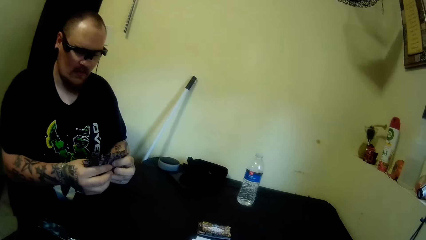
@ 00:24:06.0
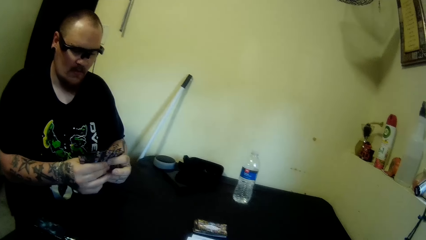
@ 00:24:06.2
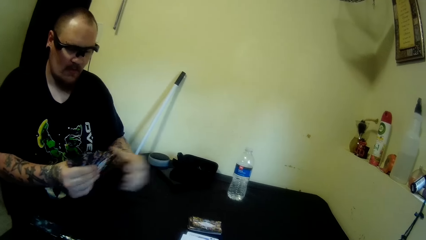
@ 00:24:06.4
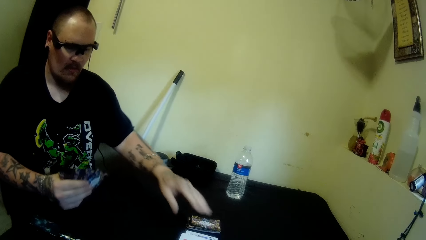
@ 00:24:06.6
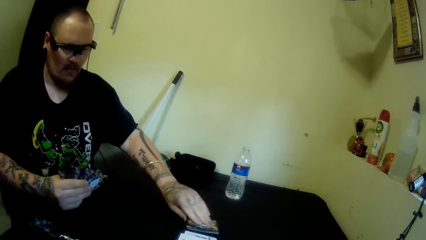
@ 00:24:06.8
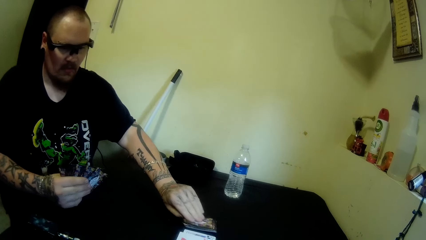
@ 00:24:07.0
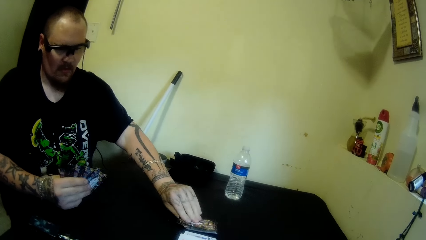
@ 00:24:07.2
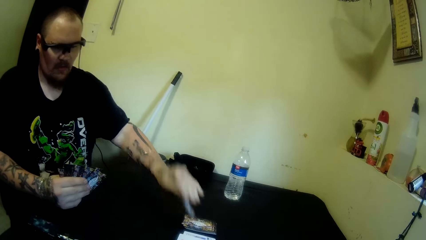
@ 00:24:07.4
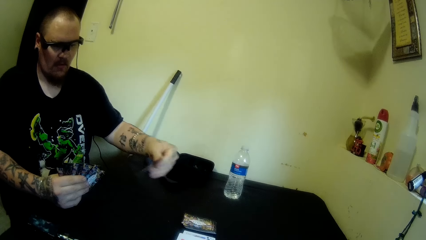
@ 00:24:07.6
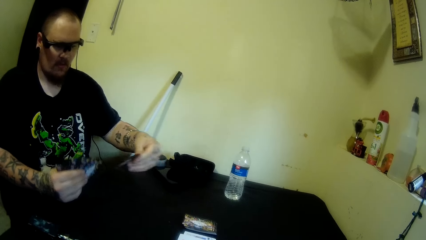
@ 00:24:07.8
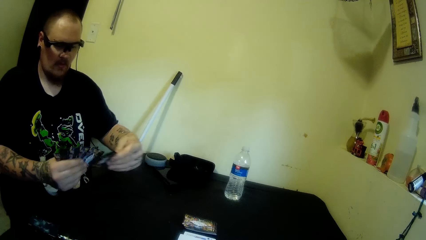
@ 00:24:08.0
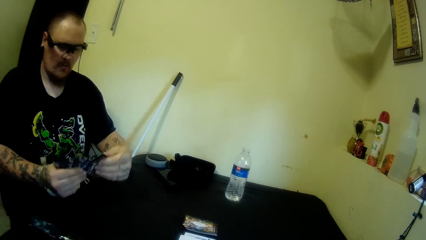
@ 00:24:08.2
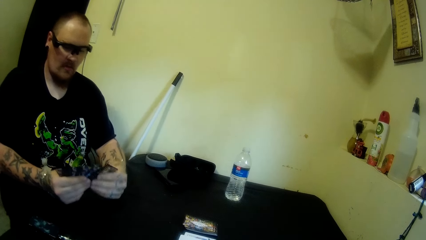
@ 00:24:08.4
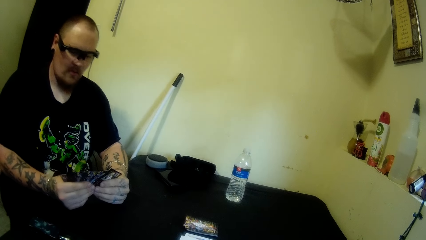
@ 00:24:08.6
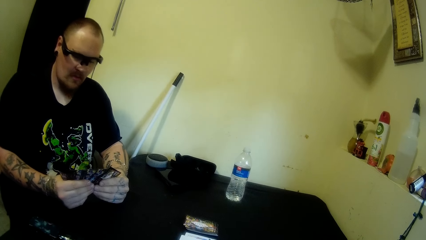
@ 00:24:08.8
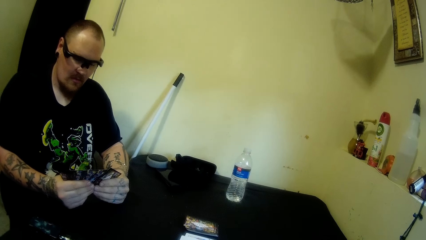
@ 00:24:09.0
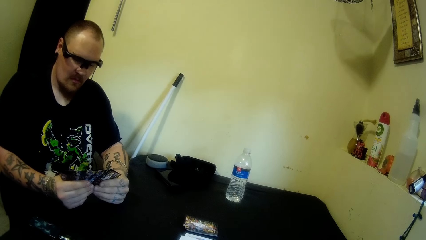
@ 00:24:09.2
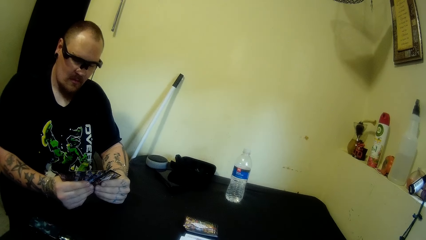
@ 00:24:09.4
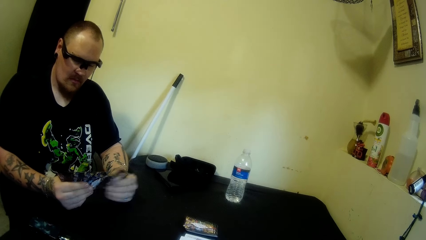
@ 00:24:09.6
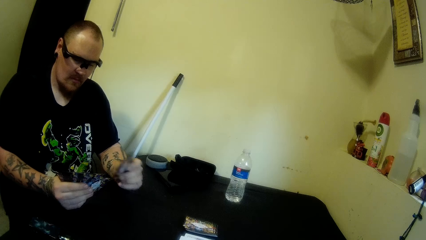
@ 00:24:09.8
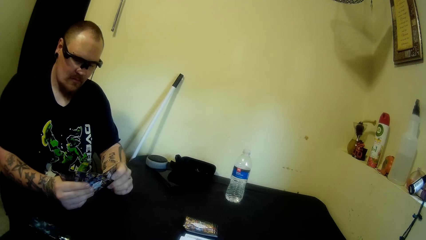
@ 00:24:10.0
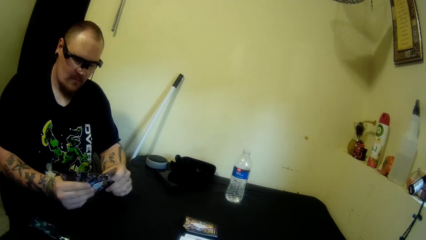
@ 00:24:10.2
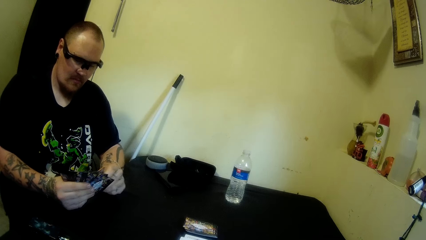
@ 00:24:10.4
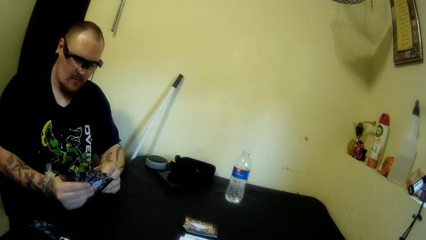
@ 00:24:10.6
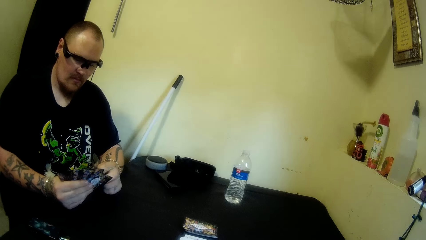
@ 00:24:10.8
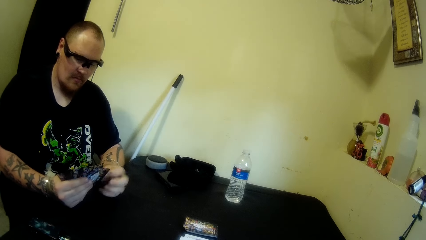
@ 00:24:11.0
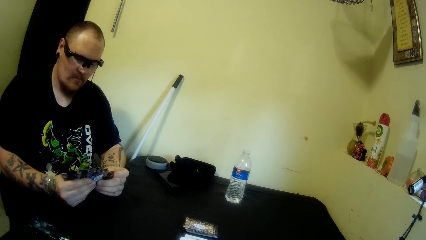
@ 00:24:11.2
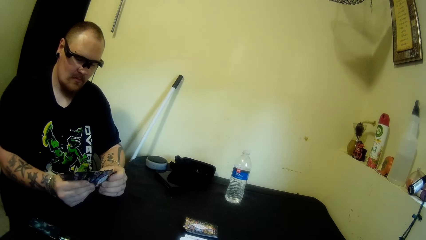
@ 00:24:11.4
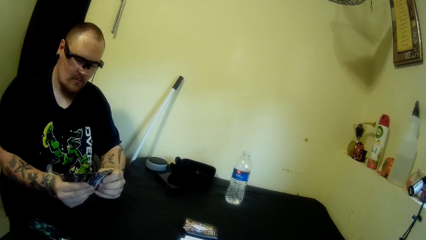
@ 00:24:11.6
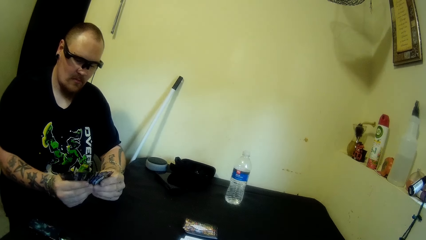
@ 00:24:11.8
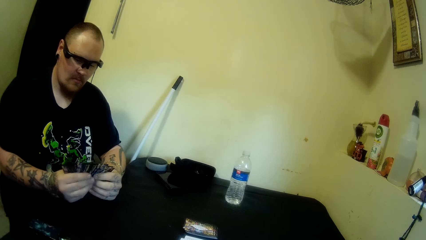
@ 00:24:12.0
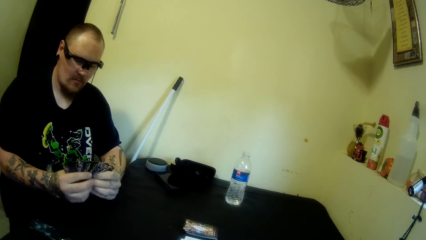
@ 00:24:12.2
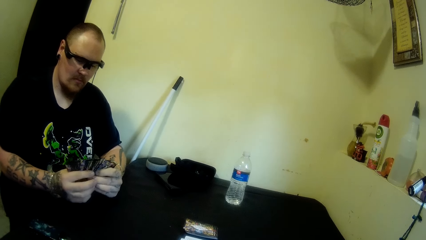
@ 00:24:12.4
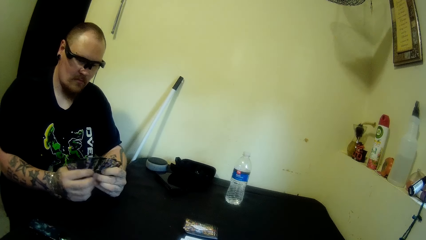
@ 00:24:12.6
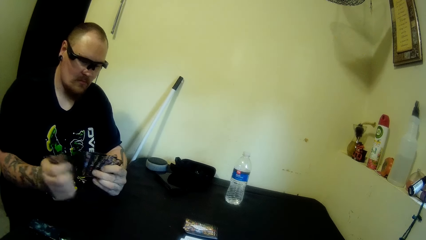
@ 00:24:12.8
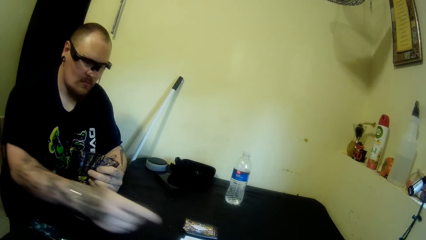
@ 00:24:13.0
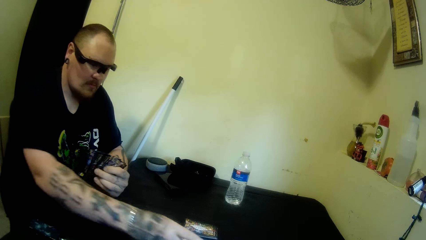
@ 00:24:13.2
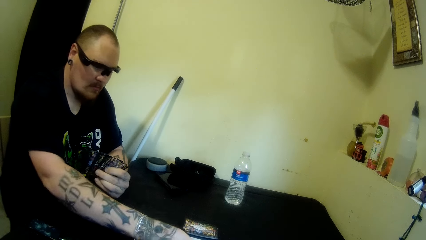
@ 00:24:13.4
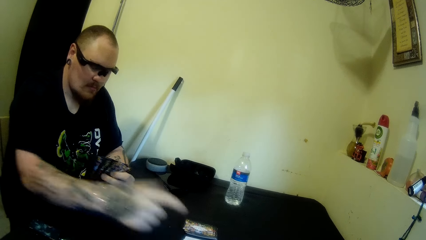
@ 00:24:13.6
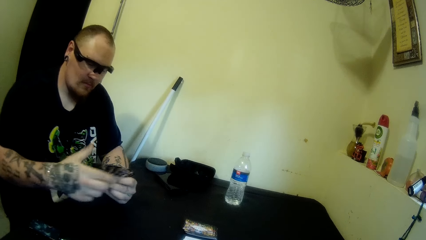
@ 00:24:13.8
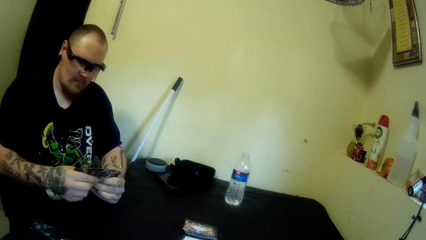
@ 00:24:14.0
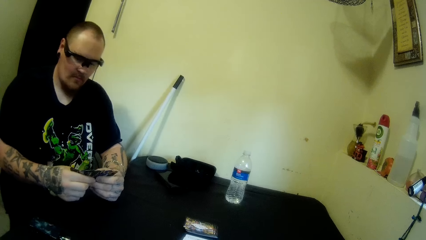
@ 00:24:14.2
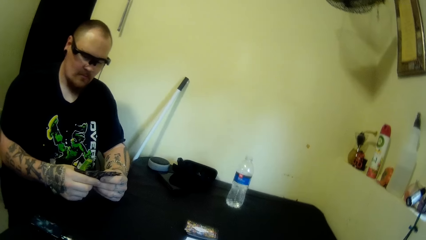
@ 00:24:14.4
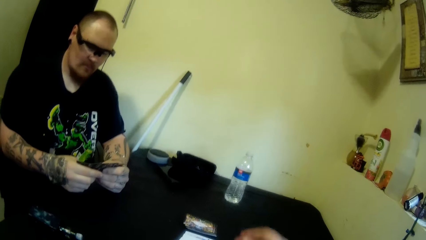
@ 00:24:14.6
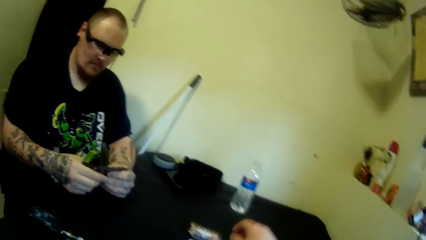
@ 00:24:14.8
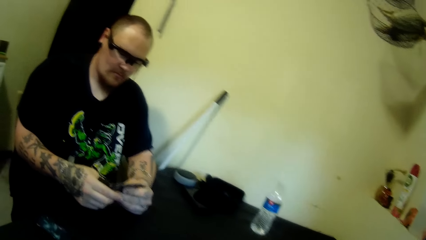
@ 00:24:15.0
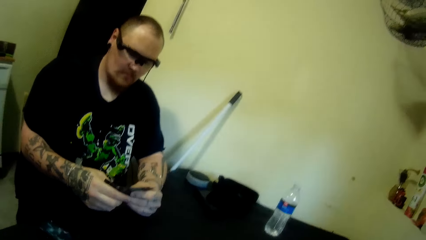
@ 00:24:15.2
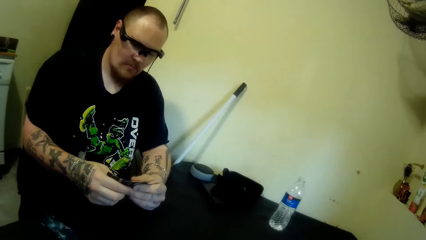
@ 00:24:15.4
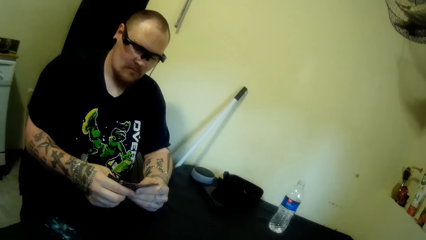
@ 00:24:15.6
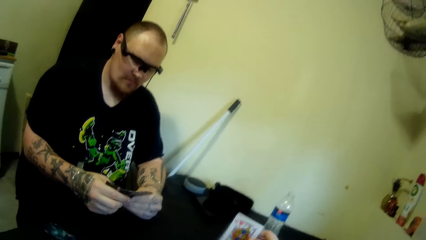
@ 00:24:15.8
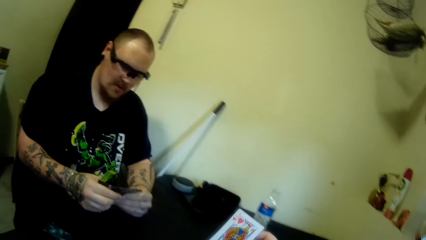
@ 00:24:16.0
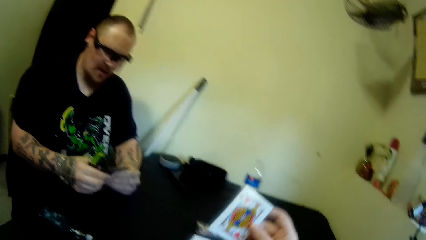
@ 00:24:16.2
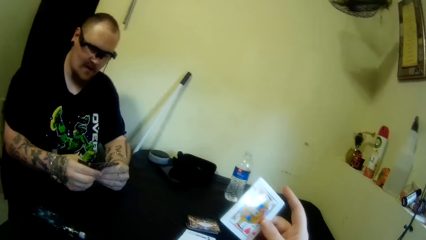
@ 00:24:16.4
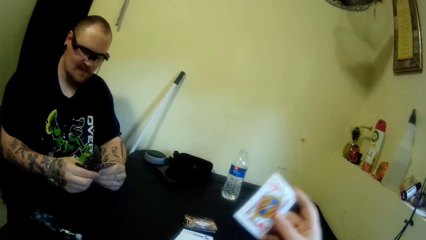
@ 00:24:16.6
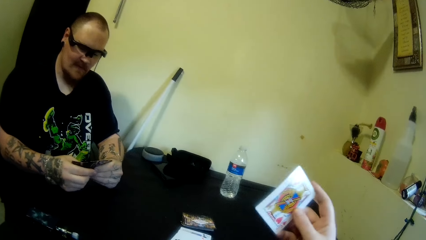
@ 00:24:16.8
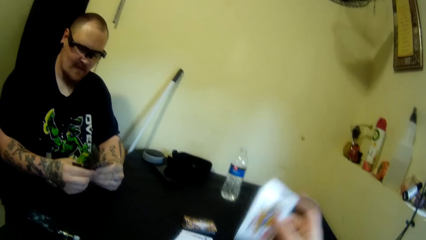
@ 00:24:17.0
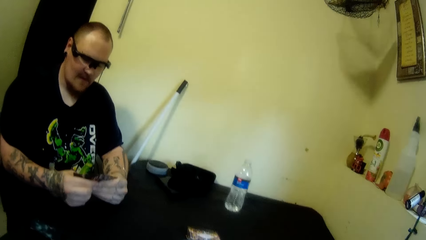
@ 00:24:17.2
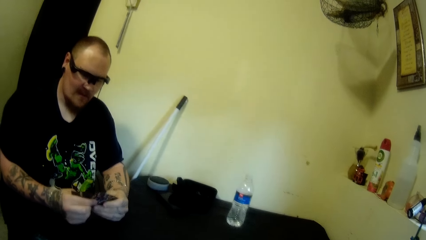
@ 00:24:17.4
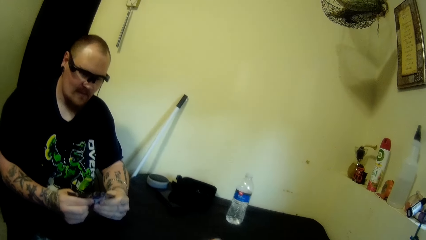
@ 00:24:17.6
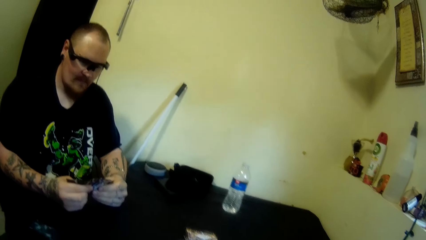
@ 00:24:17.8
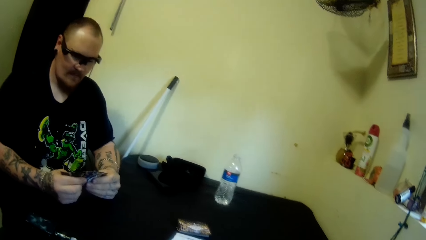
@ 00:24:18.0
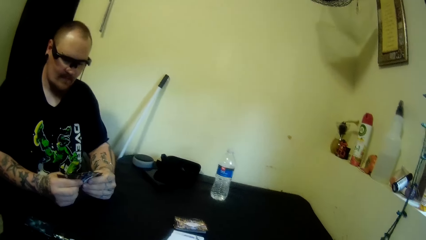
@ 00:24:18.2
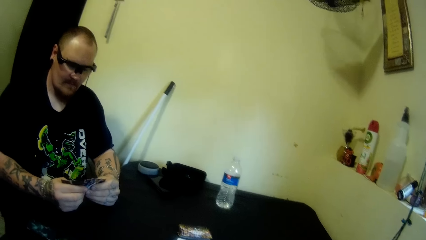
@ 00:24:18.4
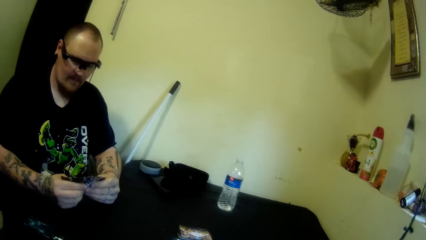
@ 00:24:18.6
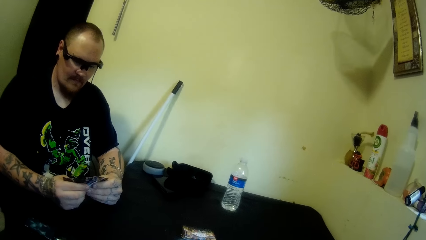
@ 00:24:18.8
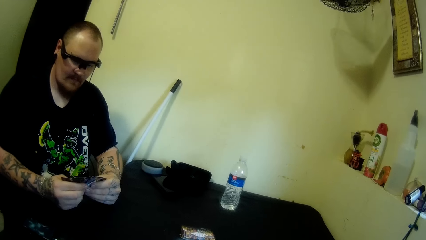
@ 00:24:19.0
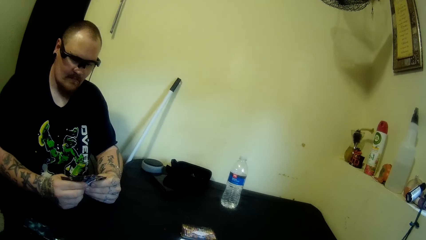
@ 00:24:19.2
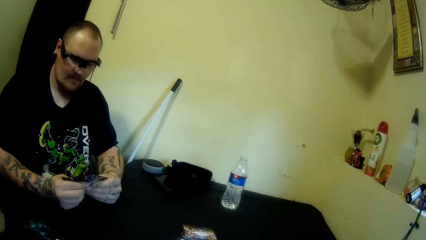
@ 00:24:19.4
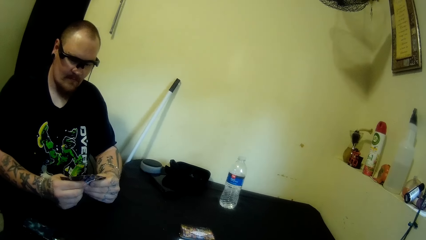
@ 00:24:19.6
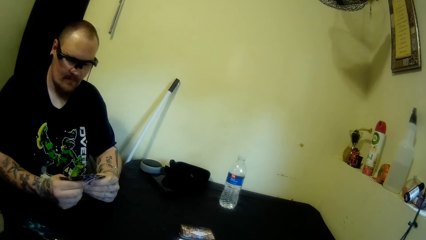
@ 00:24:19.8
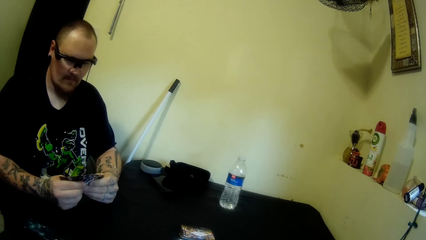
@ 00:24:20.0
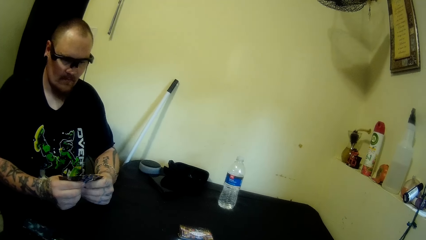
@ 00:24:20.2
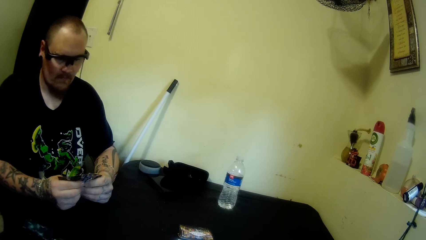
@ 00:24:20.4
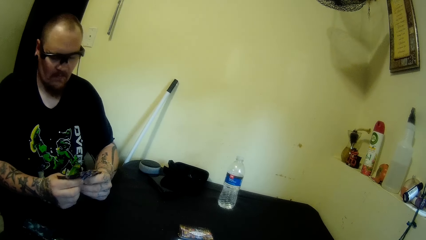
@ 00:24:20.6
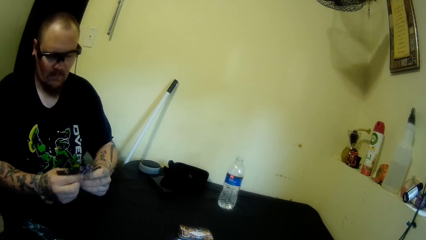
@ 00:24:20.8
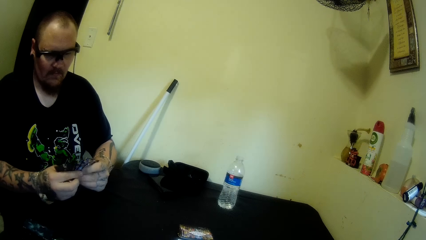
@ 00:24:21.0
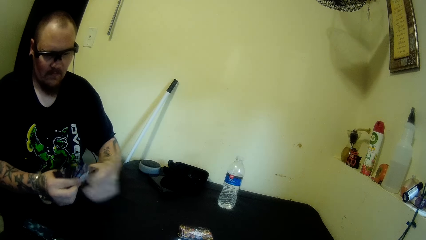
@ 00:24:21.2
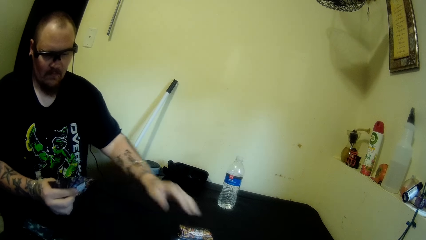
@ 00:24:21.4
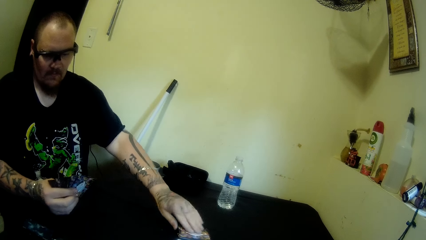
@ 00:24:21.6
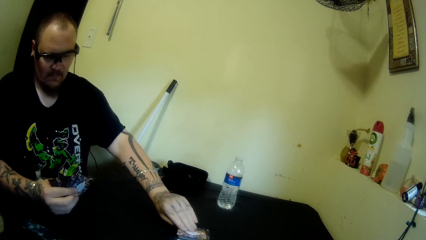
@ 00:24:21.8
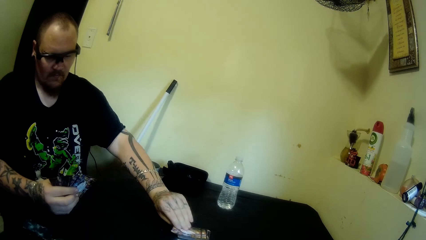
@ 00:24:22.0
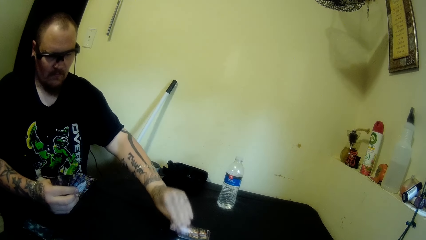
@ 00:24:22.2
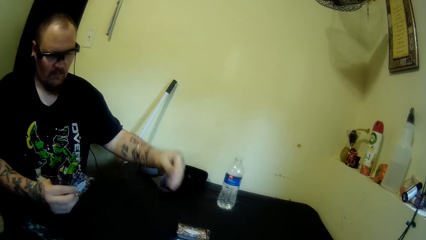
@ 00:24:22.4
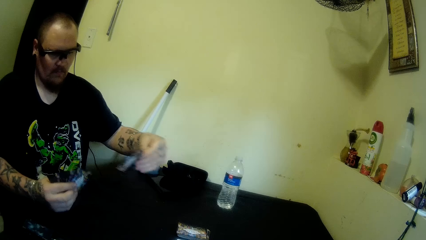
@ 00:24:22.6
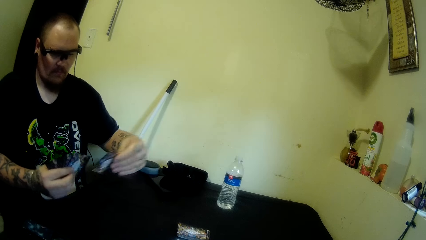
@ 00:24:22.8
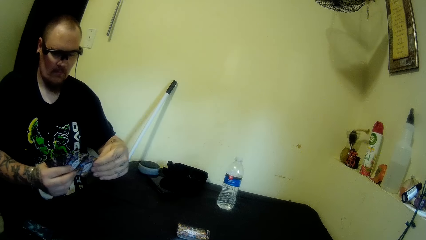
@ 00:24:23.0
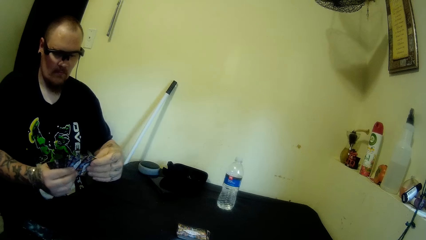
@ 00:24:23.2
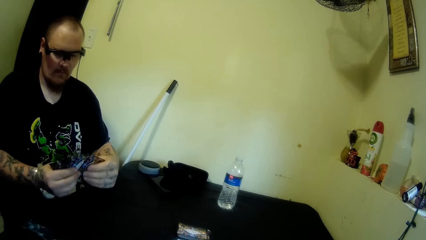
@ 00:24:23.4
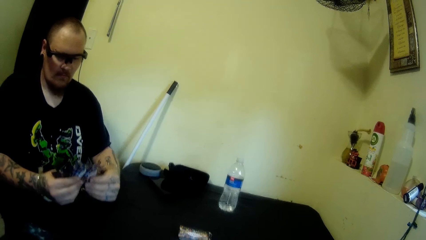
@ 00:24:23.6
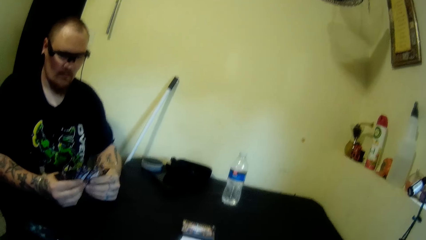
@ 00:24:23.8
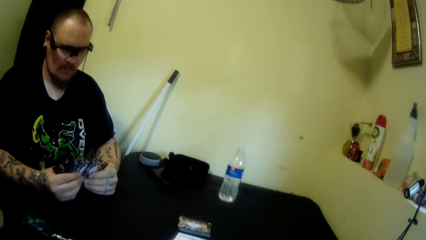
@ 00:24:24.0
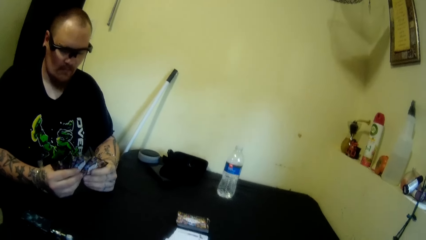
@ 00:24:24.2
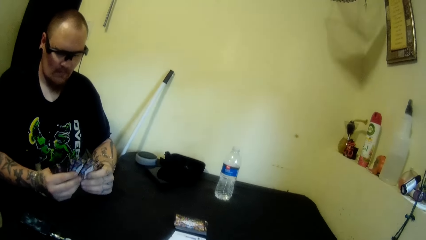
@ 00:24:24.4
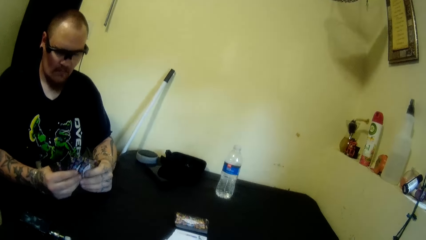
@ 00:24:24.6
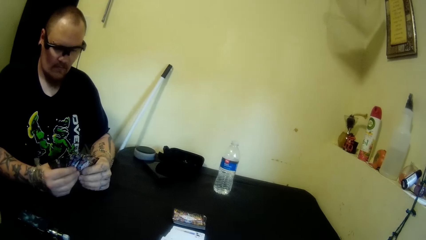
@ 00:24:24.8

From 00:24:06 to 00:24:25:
A man picks up a card from the table. The man holds the card with the other hand. The man mixes the cards. The man drops a card on the table. The man holds the cards. The camera wearer picks up a card from the table. The man moves the cards. The man picks up a card from the table. The man holds the card with the other hand.
